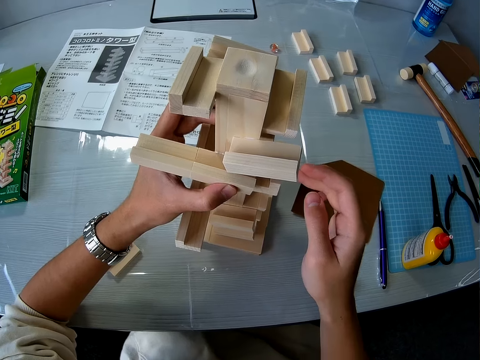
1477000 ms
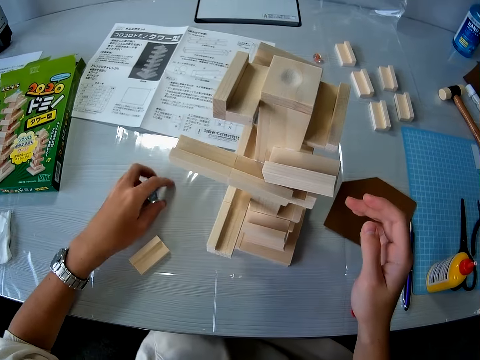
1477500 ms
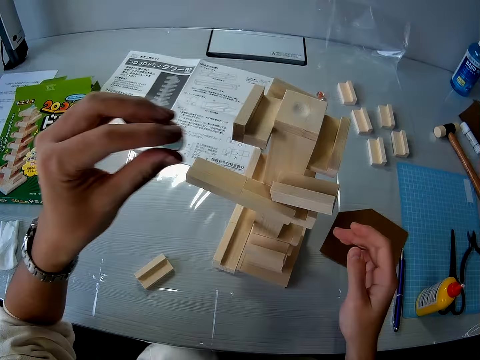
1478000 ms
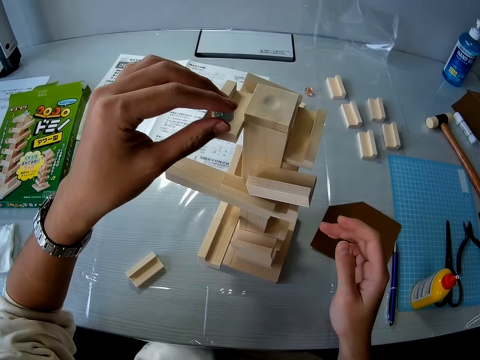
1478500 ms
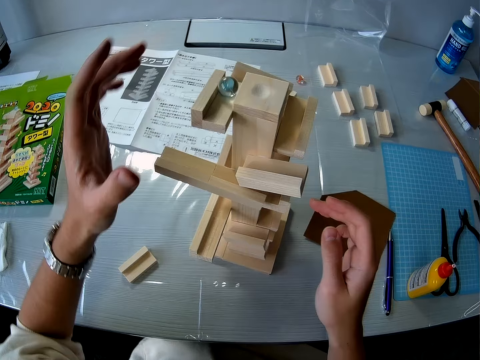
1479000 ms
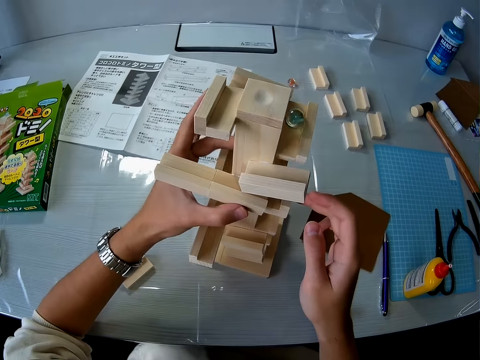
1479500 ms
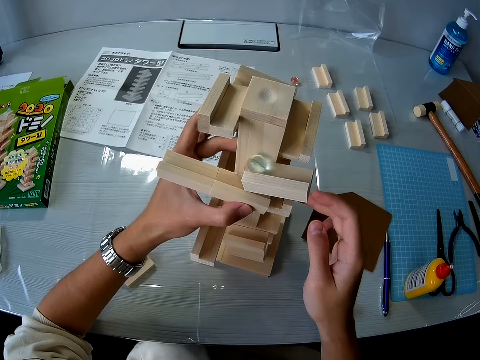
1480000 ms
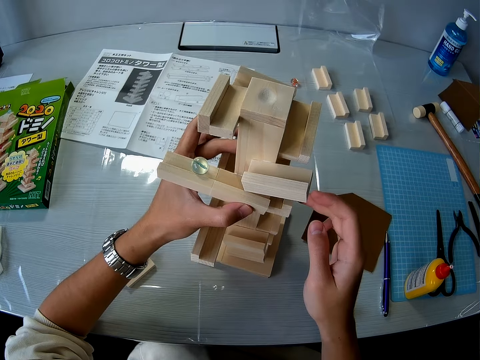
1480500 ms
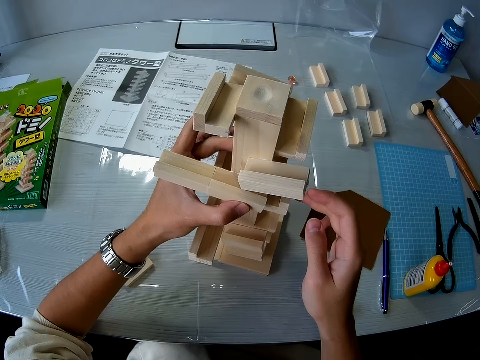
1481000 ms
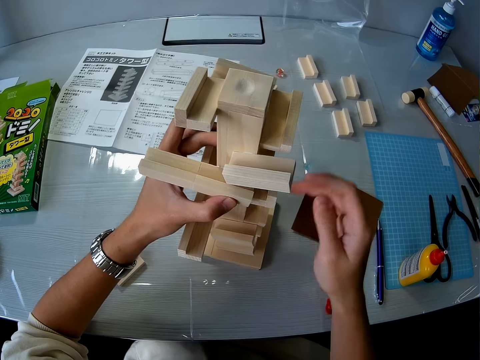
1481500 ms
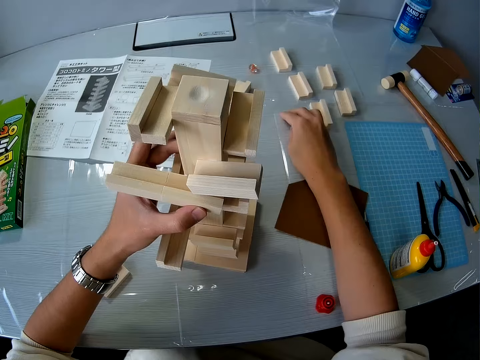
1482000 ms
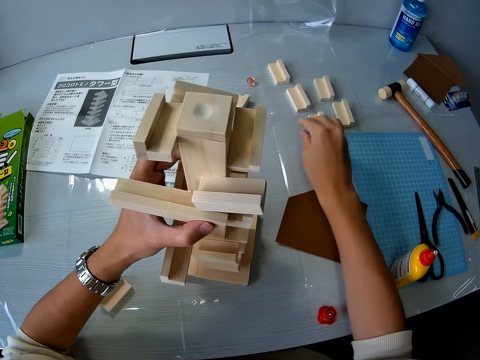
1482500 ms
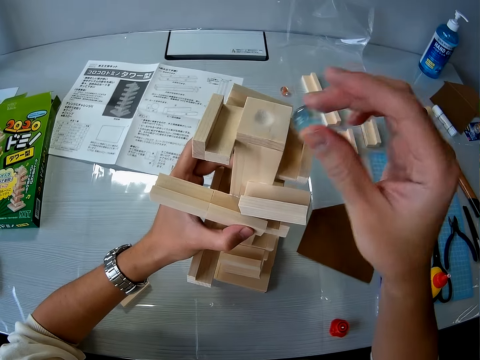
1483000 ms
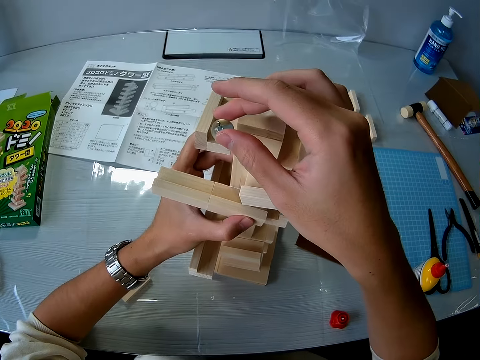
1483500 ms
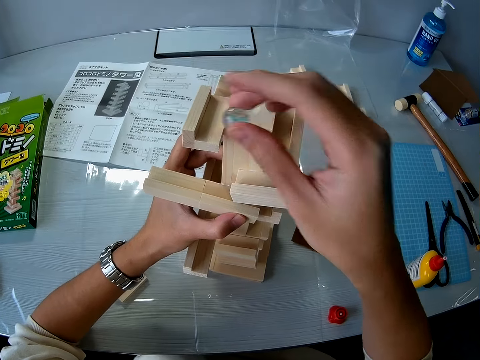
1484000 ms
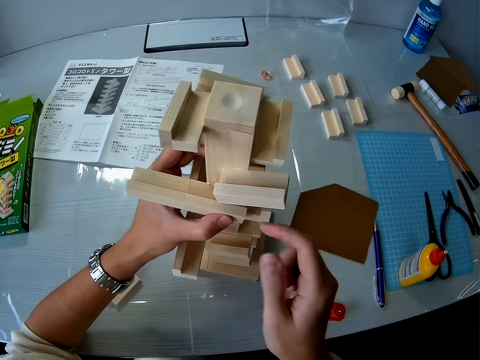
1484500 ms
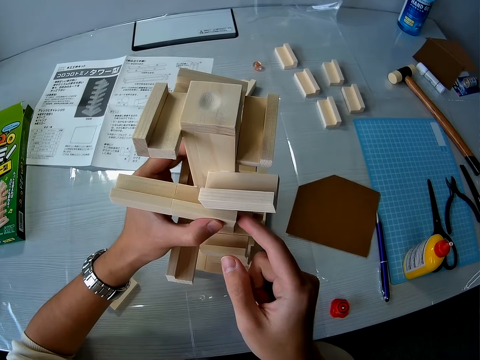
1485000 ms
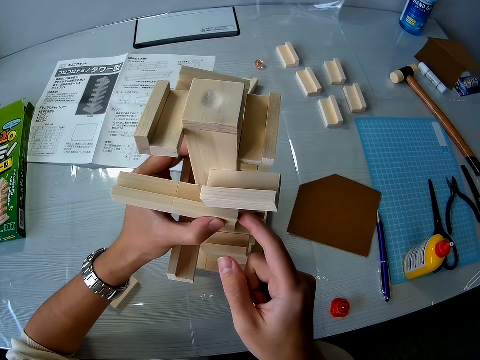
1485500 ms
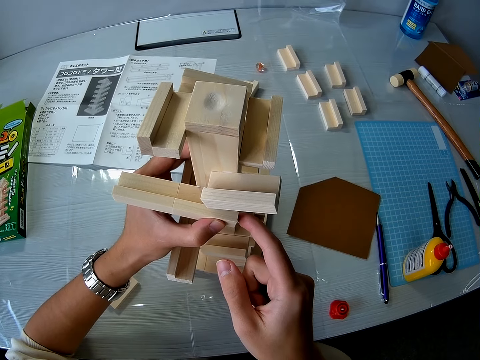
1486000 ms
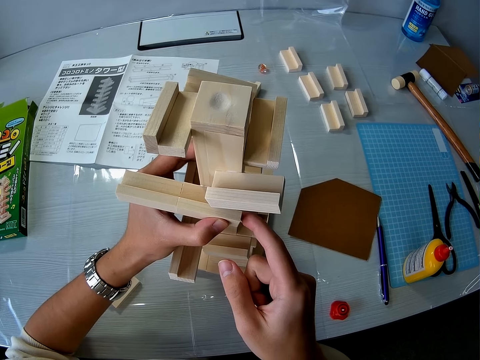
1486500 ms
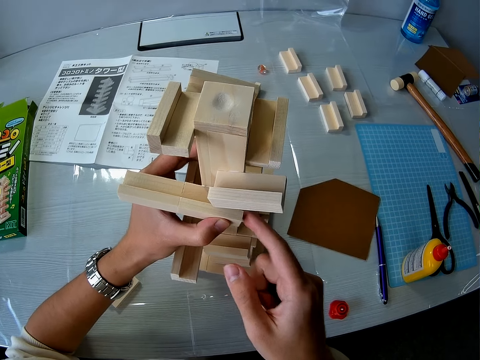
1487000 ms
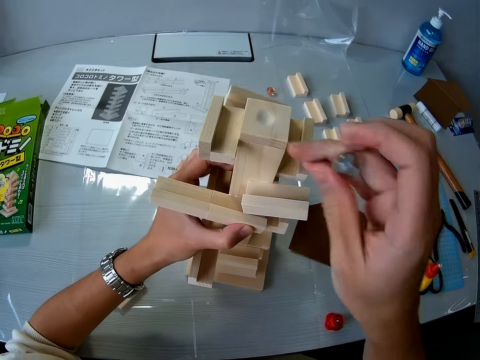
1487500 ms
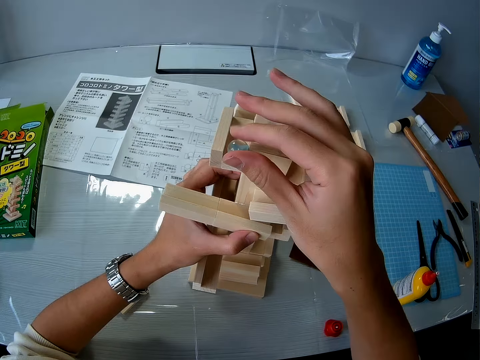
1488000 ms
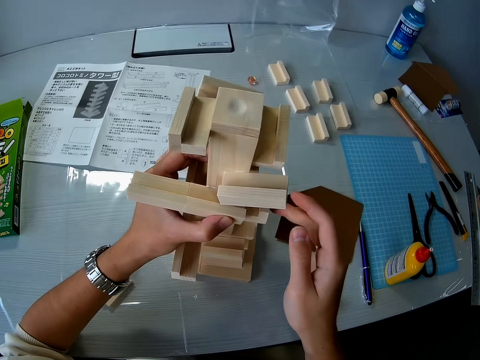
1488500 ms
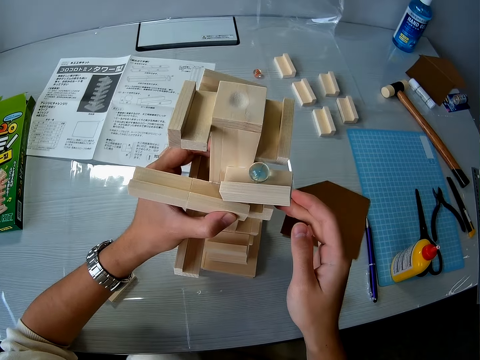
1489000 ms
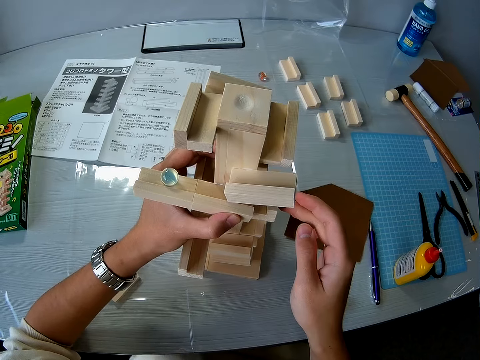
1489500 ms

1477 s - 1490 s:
The camera wearer picks up the glass ball from the table. He releases the glass ball on the wooden model or marble maze pyramid. He holds the marble maze pyramid. He picks up the glass ball from the table. He places the glass ball over the wooden model. He holds the marble maze pyramid. He checks the wooden model with his right finger. He releases the glass ball on the wooden model.

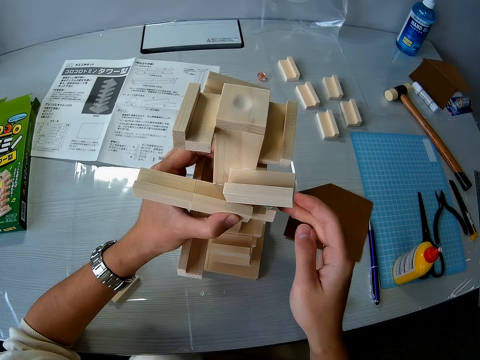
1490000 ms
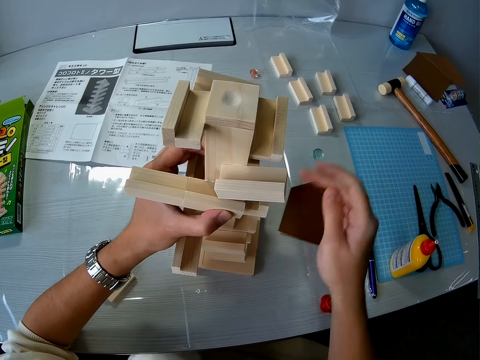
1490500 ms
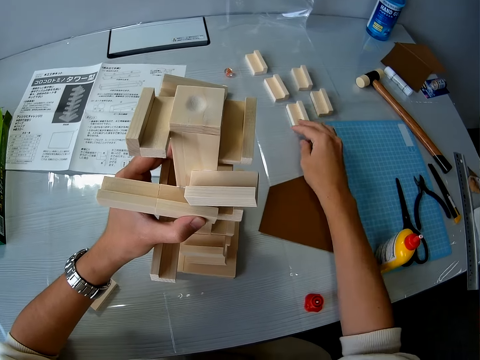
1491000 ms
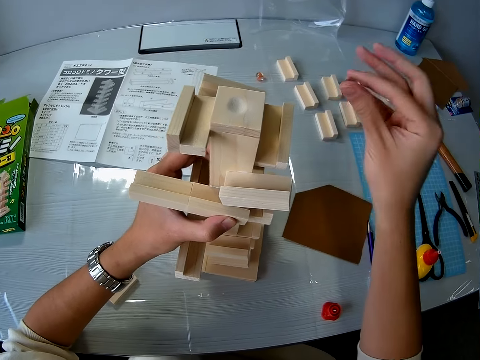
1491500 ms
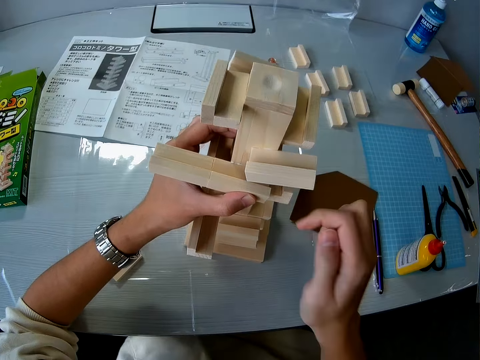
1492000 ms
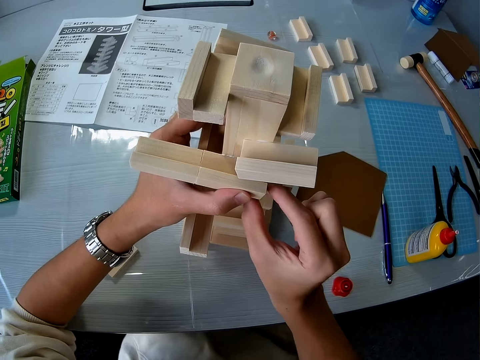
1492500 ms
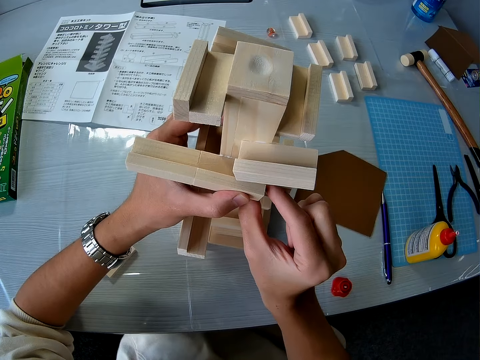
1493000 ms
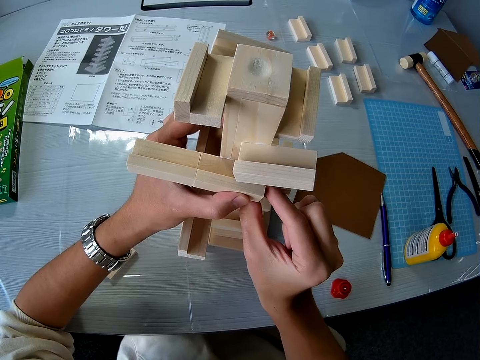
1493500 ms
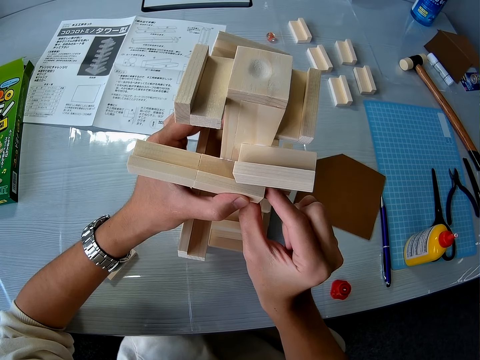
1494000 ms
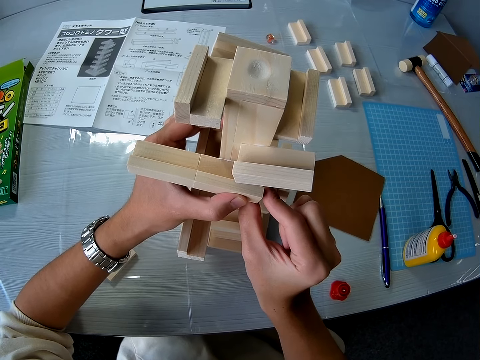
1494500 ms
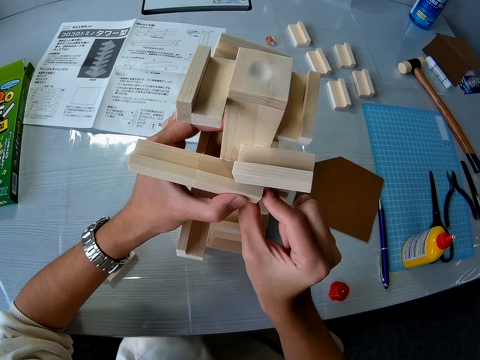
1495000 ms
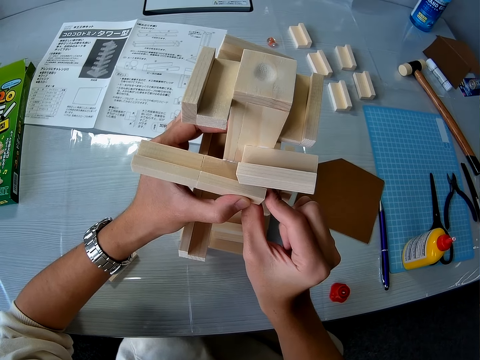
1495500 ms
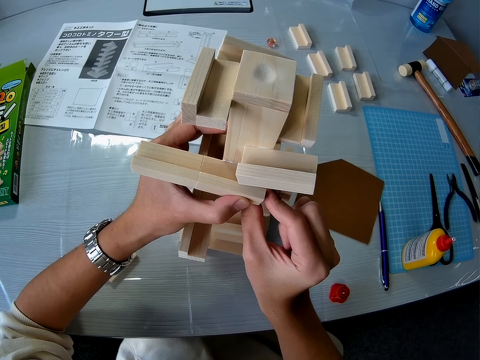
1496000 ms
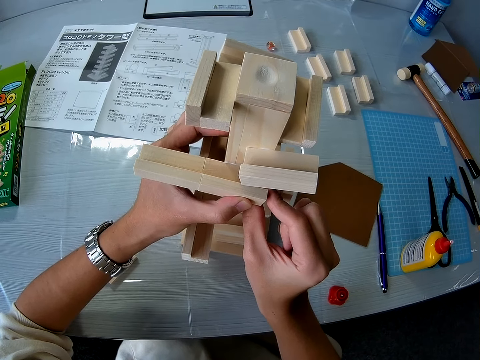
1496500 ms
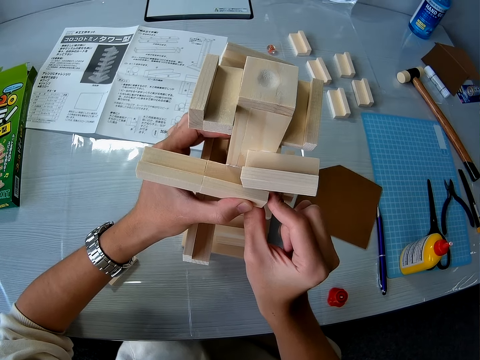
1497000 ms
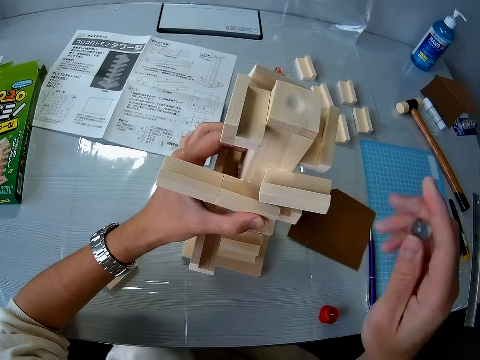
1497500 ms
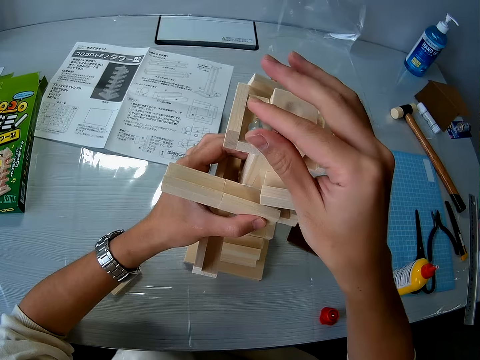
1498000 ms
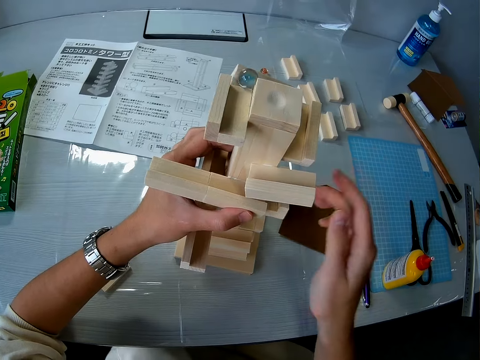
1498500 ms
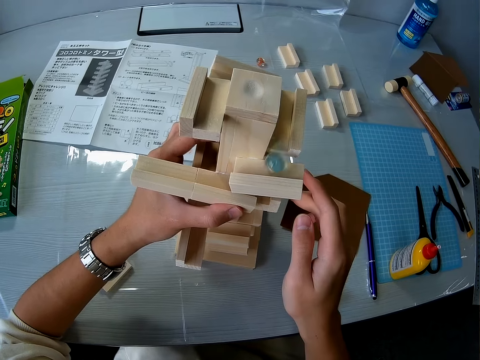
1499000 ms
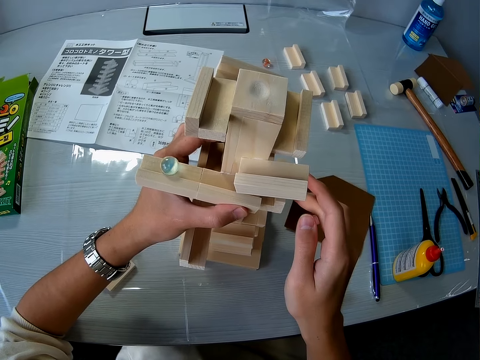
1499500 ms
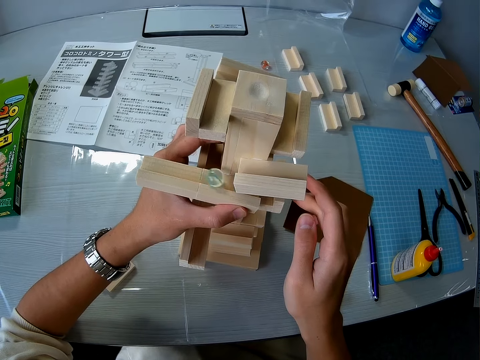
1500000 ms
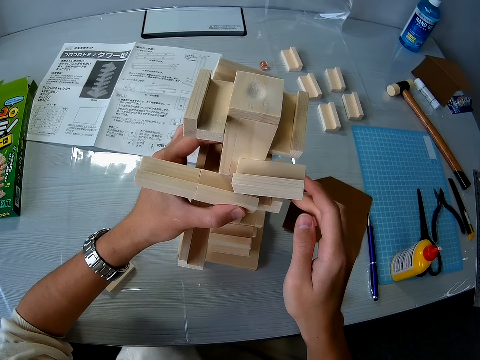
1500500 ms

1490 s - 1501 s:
The camera wearer picks up the glass ball from the table. He adjusts the wooden model or marble maze pyramid with his right hand. He holds the marble maze pyramid. He releases the glass ball on the wooden model.
